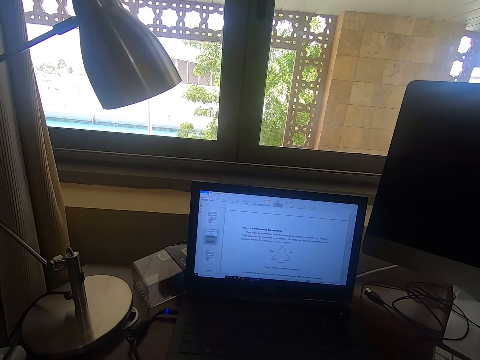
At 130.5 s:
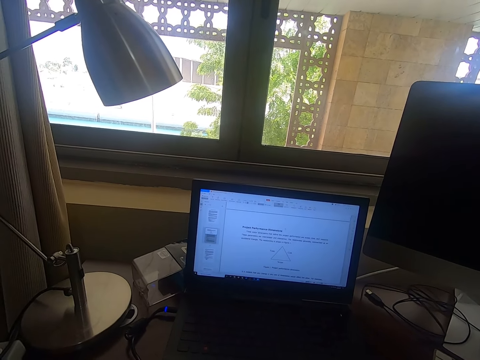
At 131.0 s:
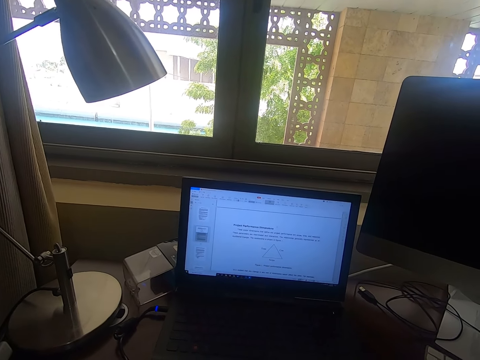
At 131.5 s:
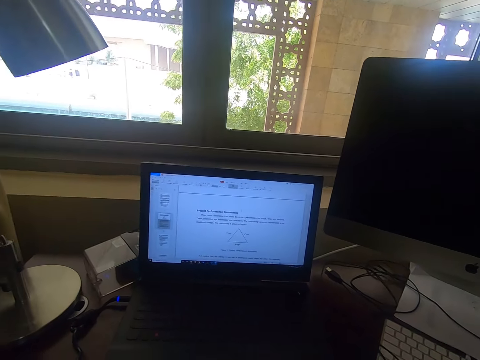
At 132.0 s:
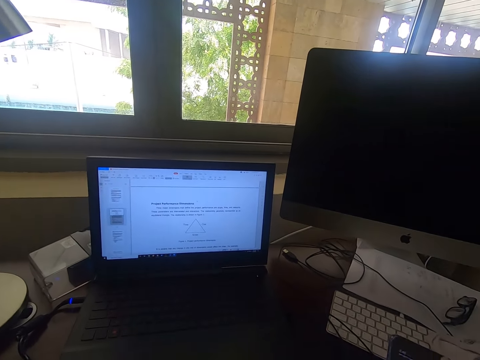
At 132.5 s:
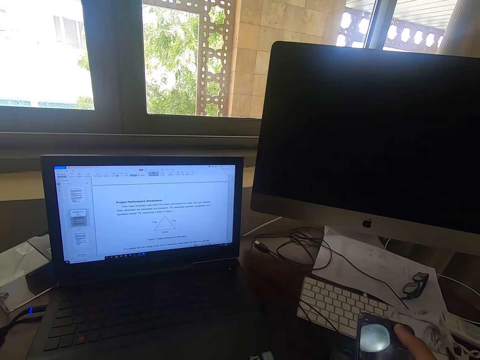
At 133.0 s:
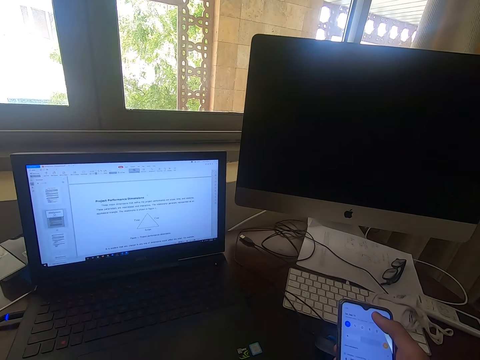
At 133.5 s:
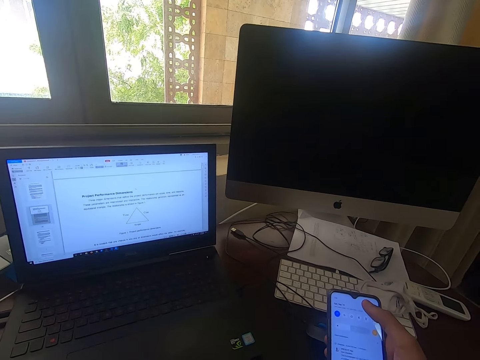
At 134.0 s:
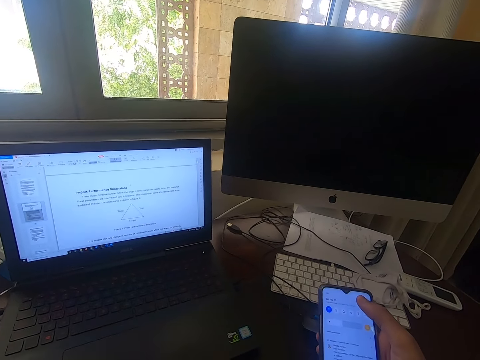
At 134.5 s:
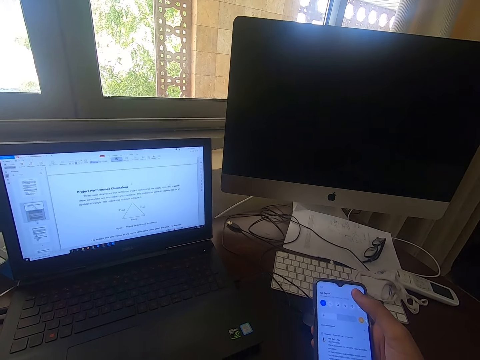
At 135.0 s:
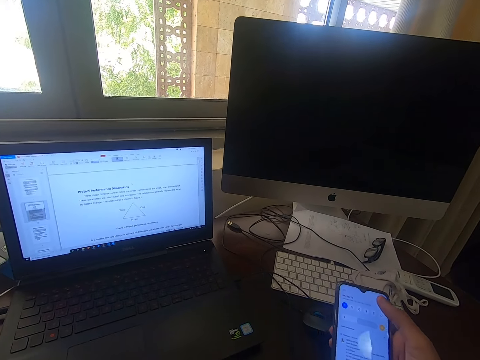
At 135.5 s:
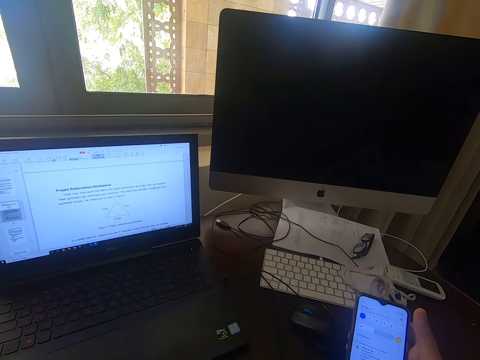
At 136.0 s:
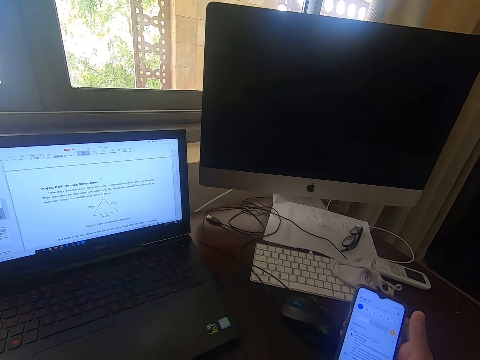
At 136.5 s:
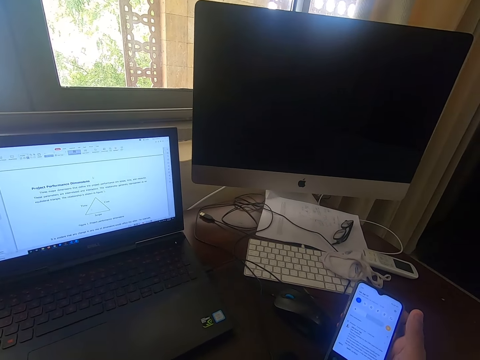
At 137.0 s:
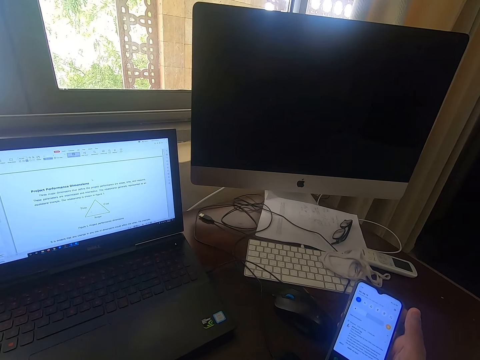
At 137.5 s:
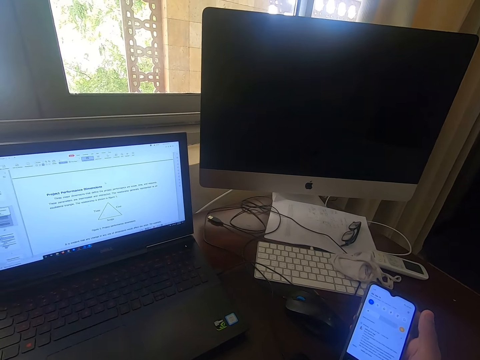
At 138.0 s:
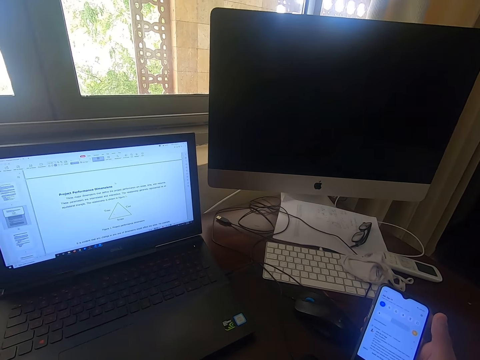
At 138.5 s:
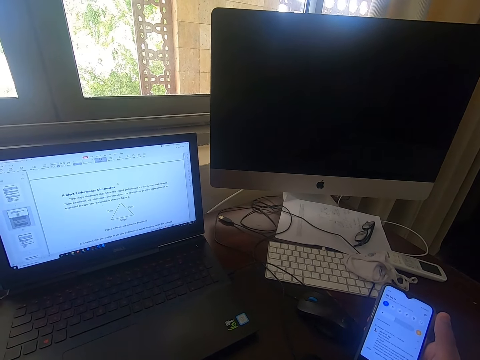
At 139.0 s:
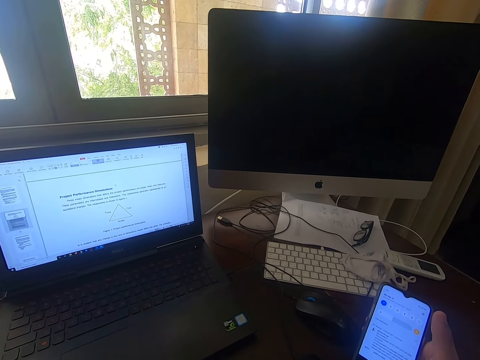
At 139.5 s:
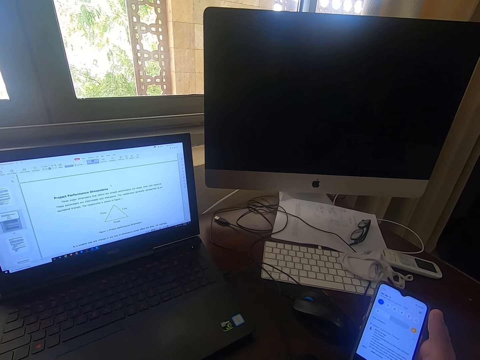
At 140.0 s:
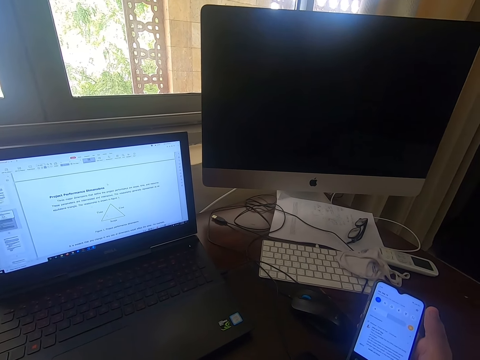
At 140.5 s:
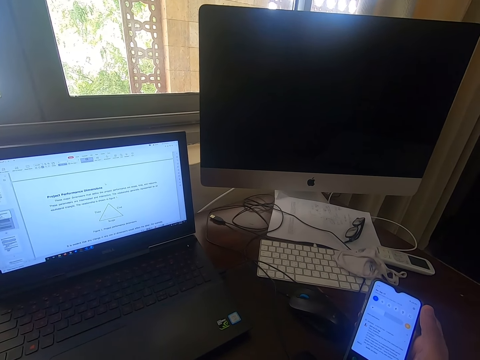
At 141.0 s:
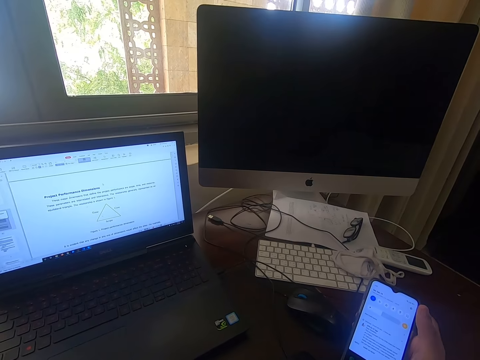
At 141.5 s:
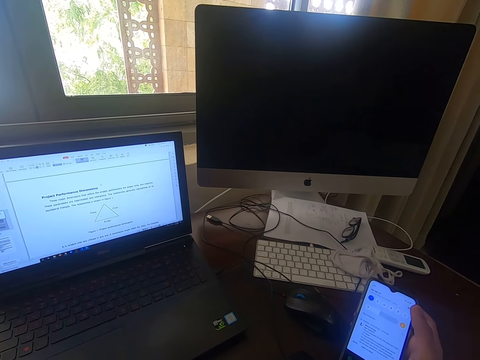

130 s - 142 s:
The camera wearer looks around. They operate the phone. They look at the phone.

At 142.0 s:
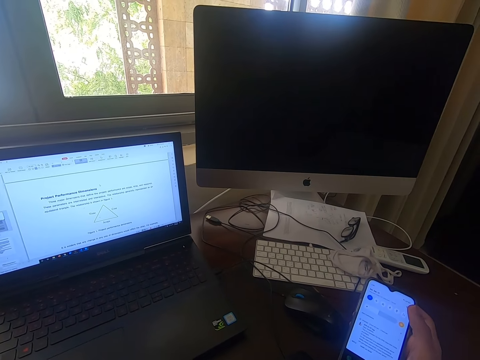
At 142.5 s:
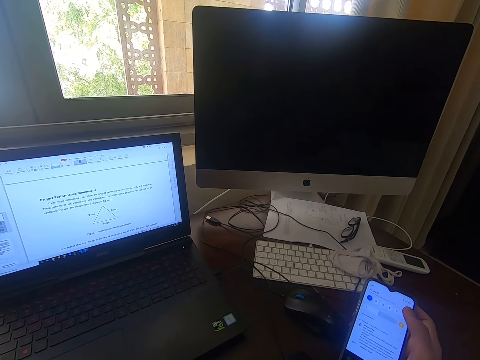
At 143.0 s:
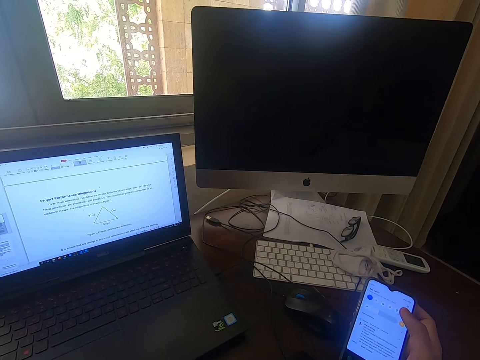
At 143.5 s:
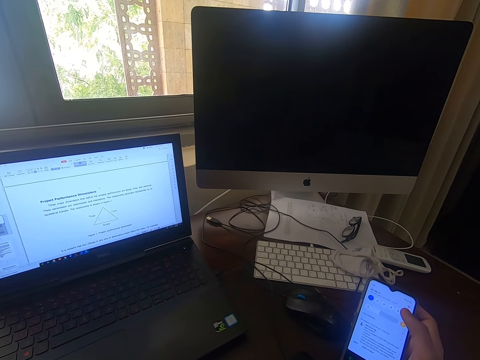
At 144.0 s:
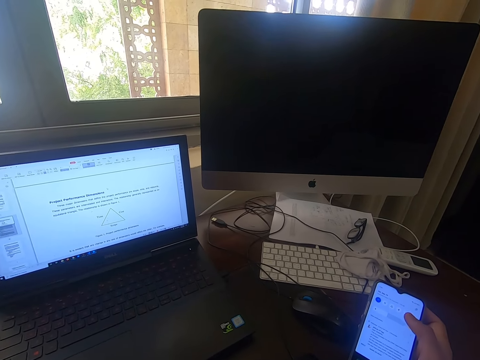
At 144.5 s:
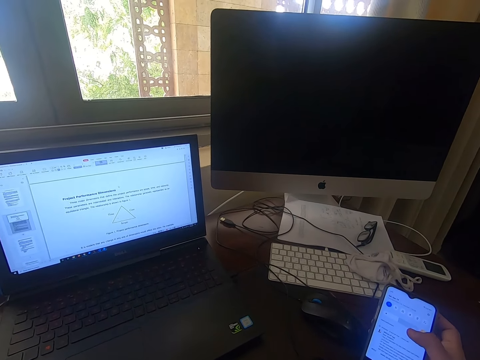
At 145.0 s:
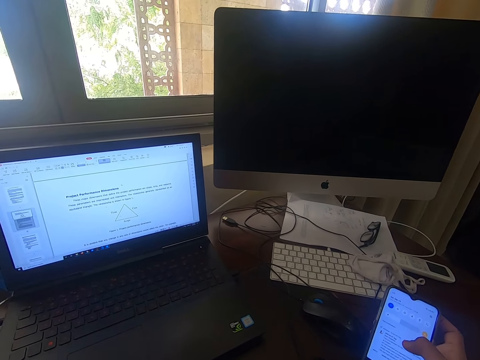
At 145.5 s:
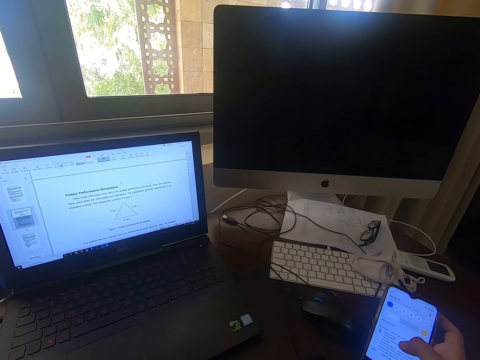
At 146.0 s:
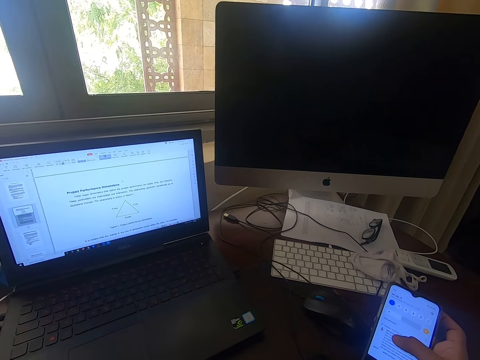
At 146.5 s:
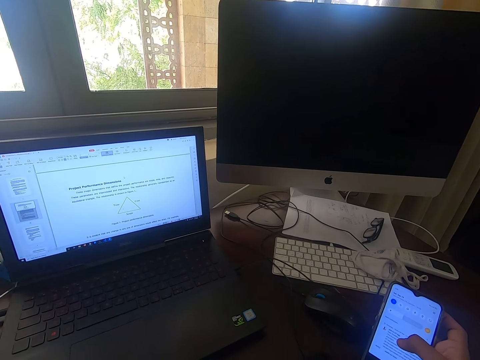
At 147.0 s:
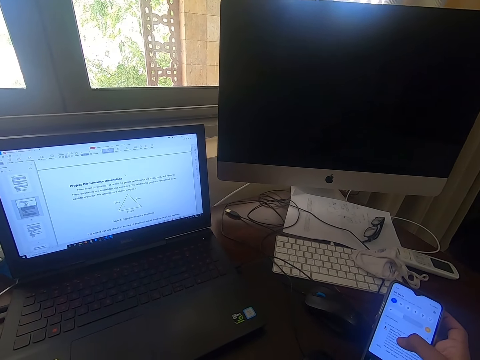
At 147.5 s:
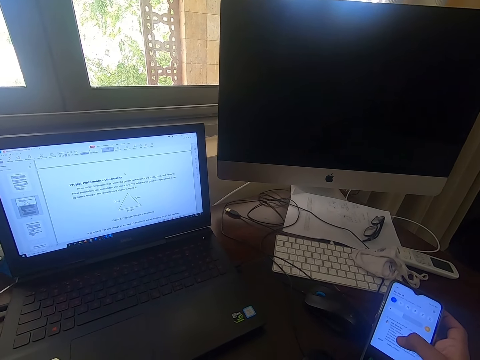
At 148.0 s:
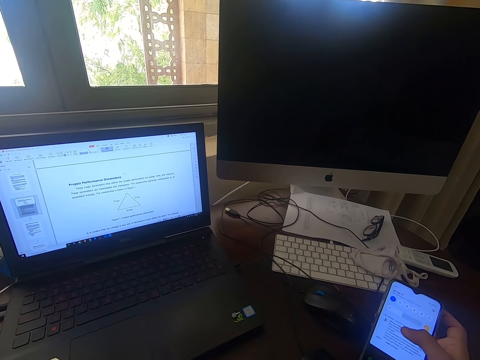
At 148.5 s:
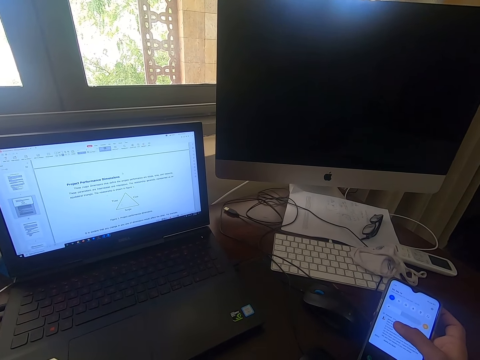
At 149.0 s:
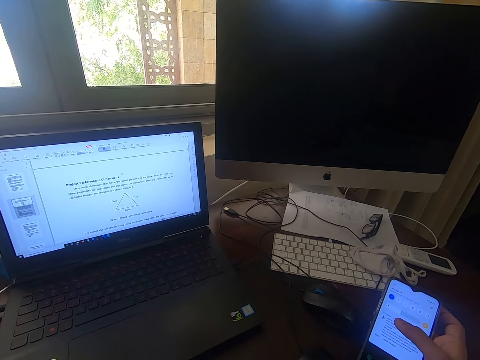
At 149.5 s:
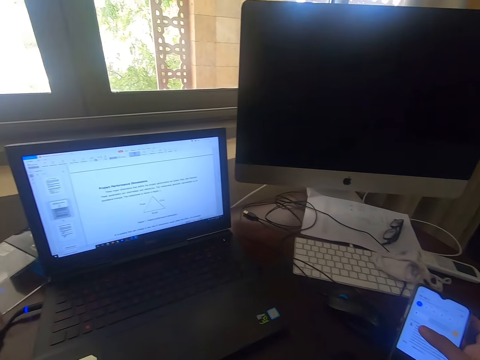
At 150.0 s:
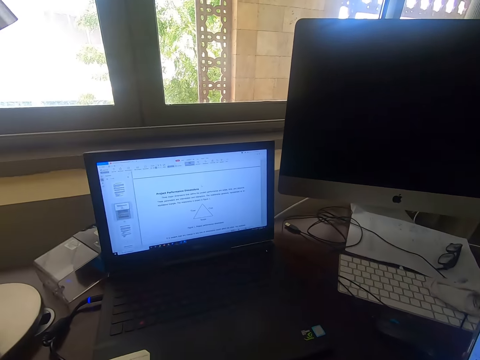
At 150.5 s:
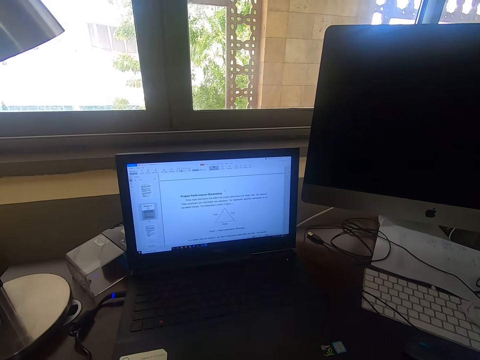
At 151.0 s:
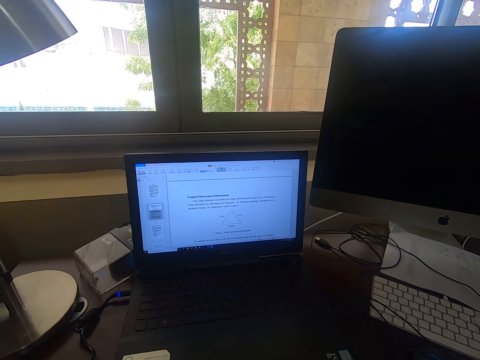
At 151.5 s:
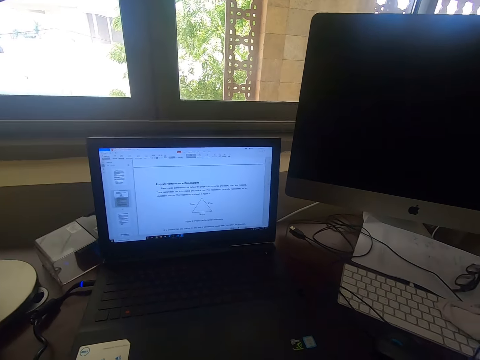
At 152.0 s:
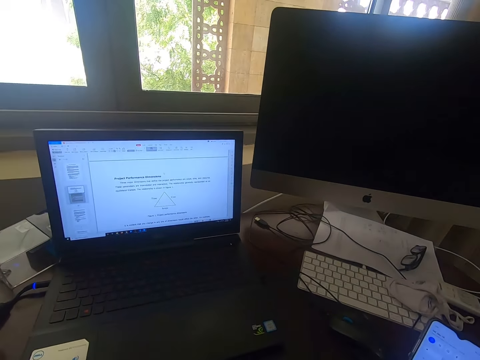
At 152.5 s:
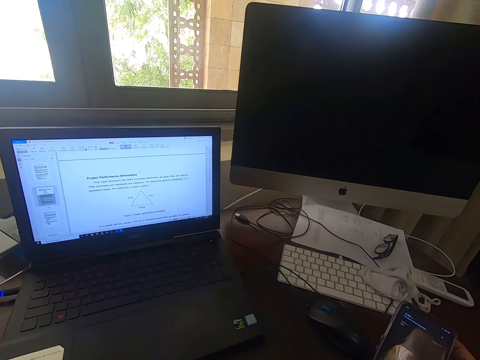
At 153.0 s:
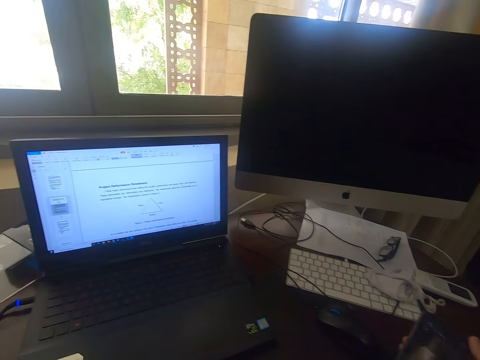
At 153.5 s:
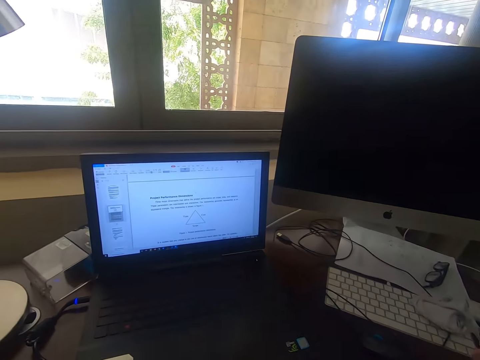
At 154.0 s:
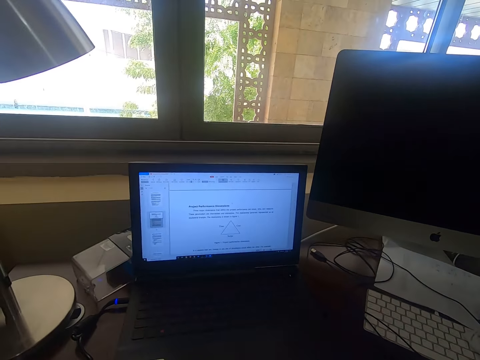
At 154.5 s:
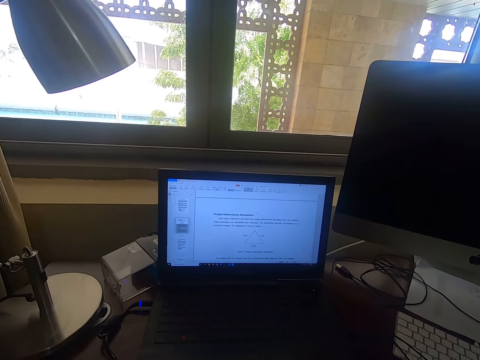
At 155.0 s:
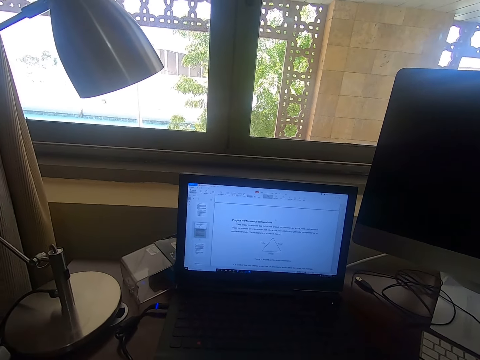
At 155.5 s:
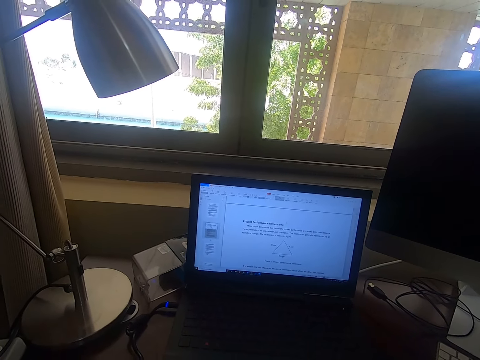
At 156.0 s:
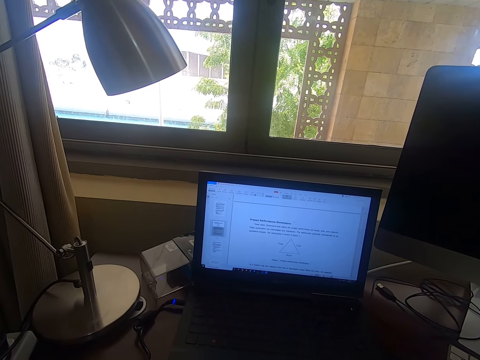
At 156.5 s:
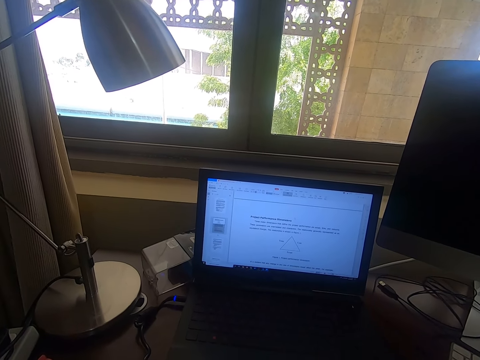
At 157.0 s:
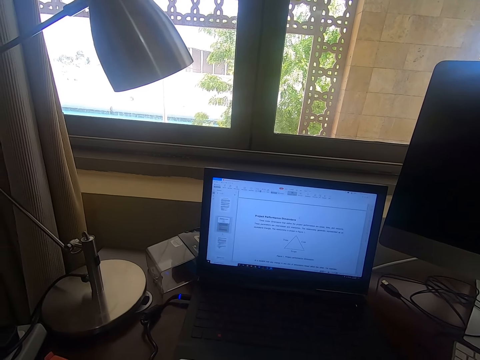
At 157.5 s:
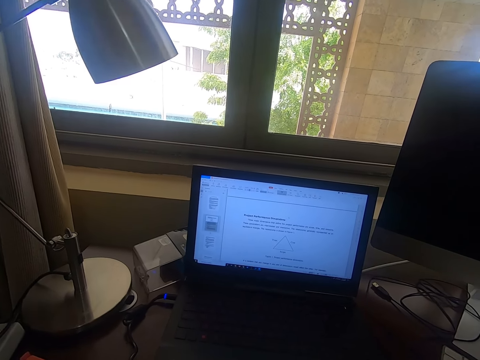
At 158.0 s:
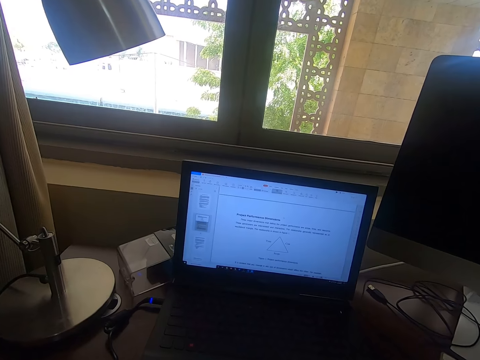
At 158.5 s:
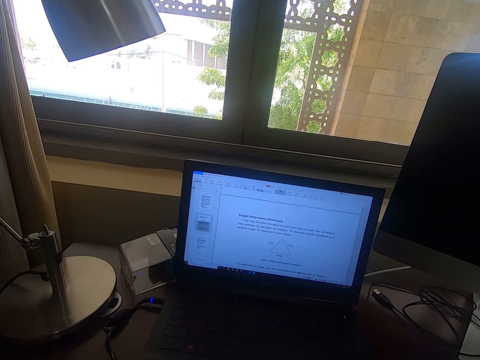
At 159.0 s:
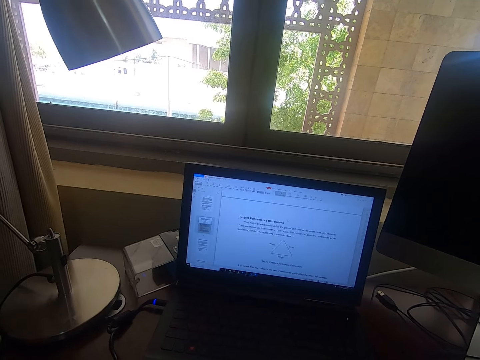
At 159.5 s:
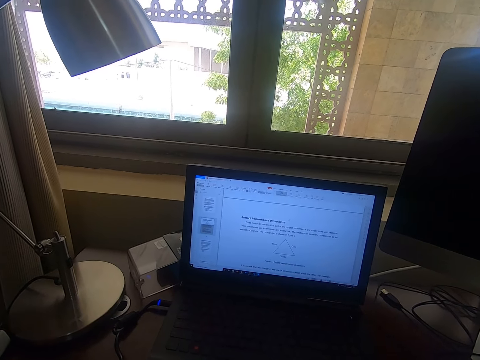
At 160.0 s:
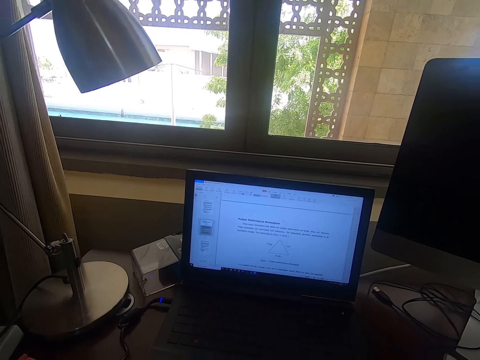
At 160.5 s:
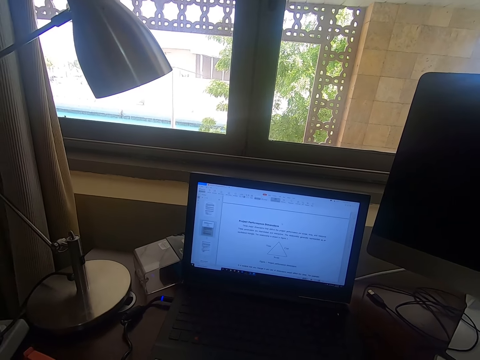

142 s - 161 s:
The camera wearer scrolls through the phone. They stare at the laptop. They operate the phone. They stare at the laptop. They look at the laptop.
